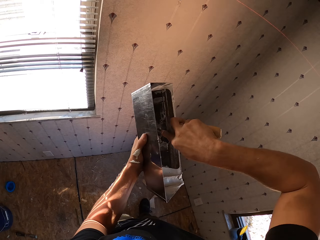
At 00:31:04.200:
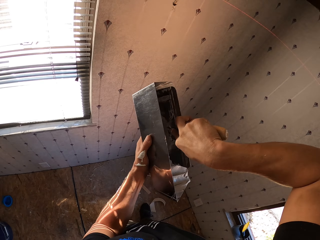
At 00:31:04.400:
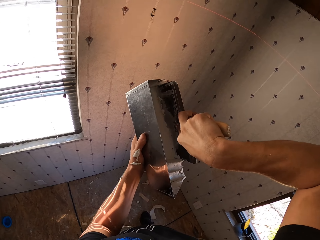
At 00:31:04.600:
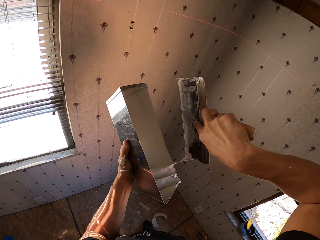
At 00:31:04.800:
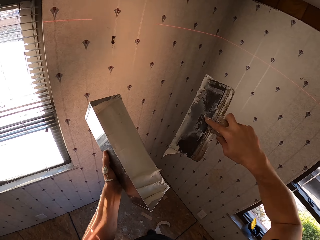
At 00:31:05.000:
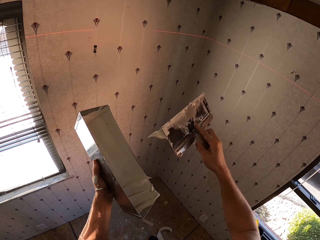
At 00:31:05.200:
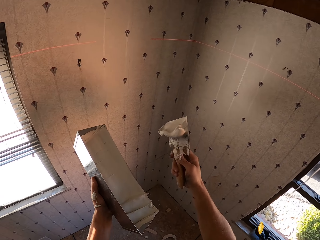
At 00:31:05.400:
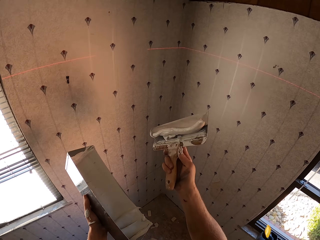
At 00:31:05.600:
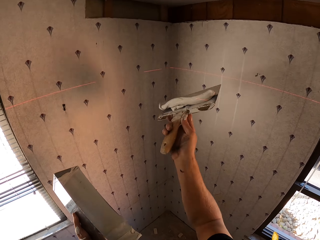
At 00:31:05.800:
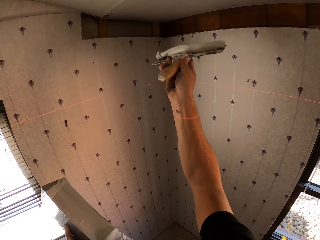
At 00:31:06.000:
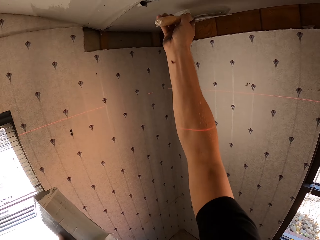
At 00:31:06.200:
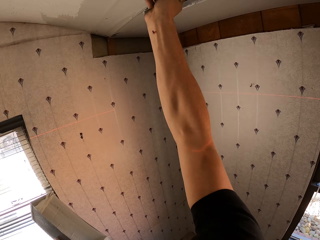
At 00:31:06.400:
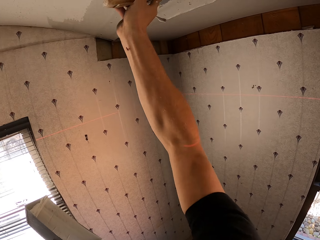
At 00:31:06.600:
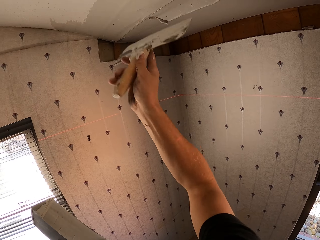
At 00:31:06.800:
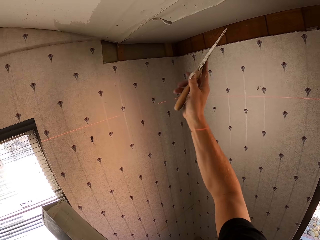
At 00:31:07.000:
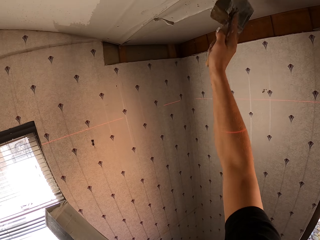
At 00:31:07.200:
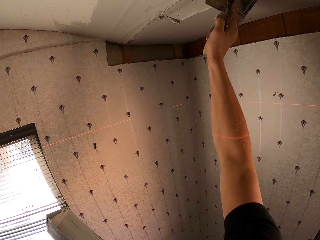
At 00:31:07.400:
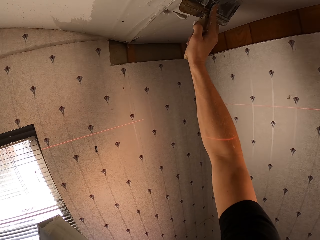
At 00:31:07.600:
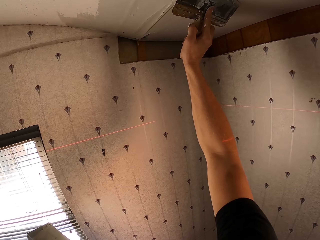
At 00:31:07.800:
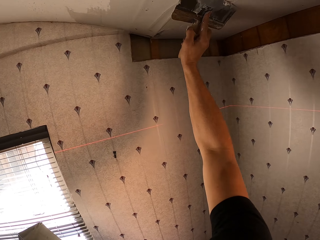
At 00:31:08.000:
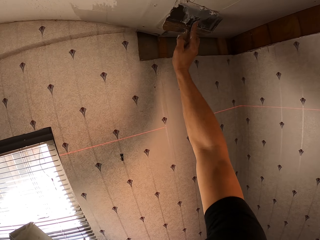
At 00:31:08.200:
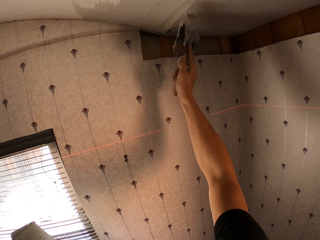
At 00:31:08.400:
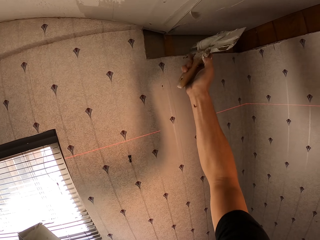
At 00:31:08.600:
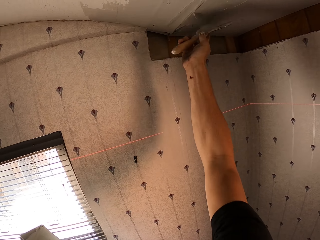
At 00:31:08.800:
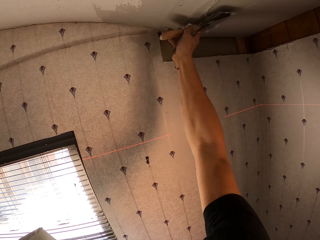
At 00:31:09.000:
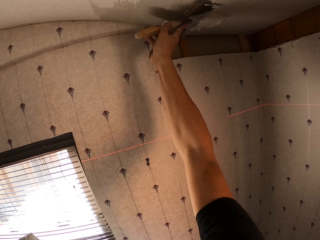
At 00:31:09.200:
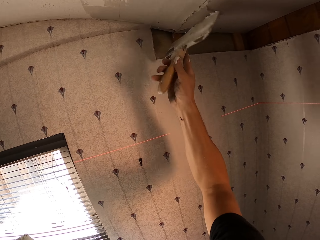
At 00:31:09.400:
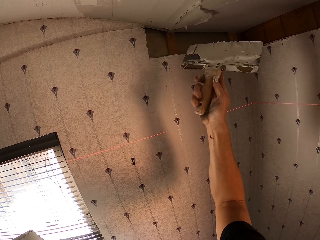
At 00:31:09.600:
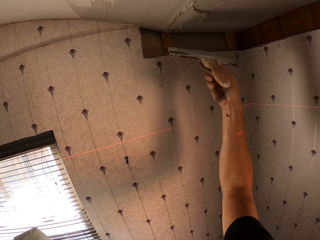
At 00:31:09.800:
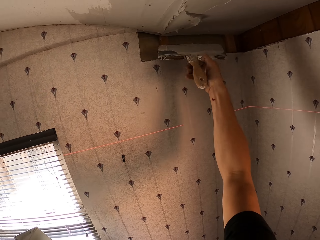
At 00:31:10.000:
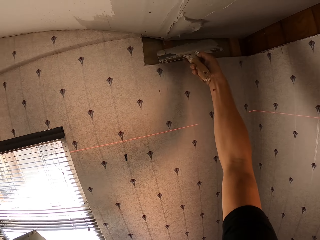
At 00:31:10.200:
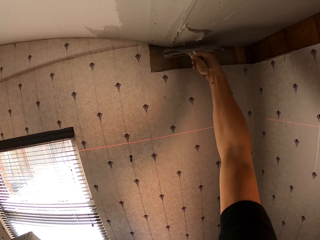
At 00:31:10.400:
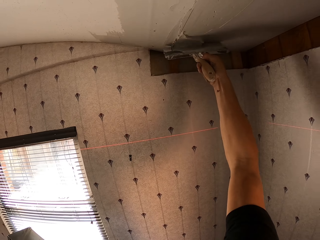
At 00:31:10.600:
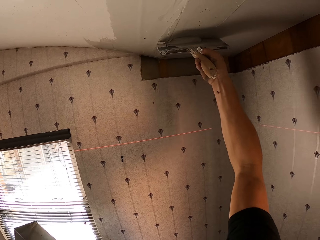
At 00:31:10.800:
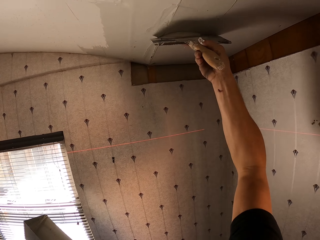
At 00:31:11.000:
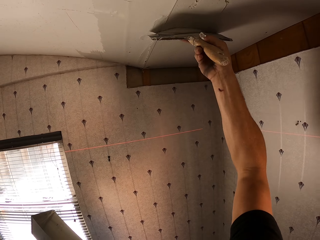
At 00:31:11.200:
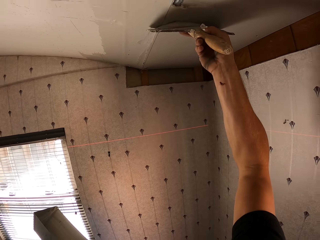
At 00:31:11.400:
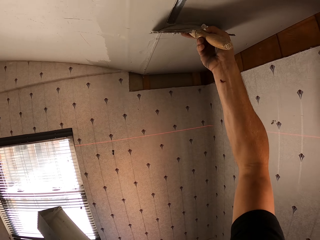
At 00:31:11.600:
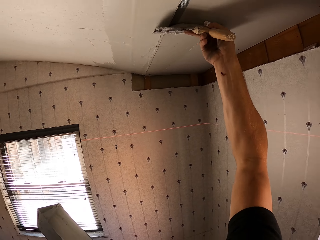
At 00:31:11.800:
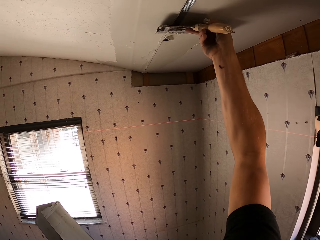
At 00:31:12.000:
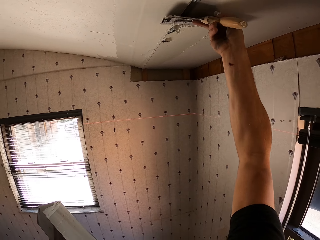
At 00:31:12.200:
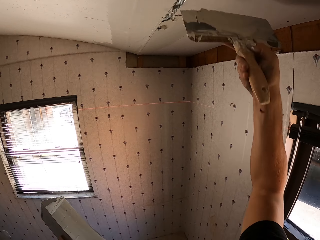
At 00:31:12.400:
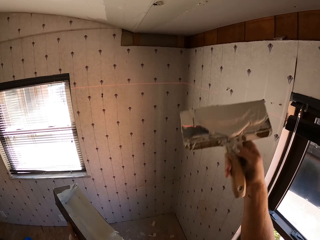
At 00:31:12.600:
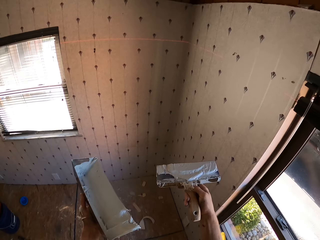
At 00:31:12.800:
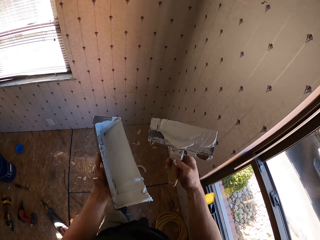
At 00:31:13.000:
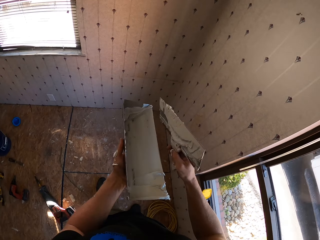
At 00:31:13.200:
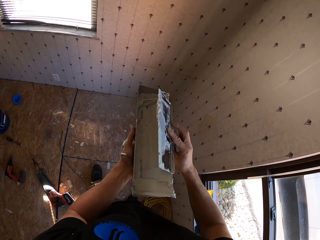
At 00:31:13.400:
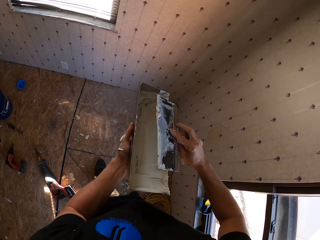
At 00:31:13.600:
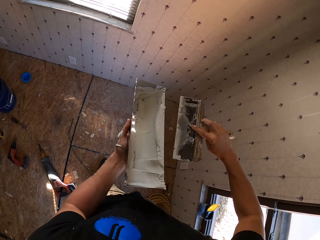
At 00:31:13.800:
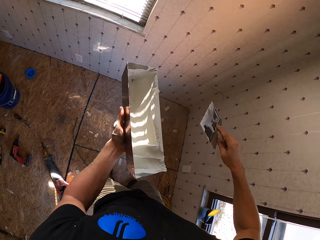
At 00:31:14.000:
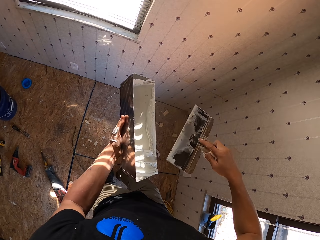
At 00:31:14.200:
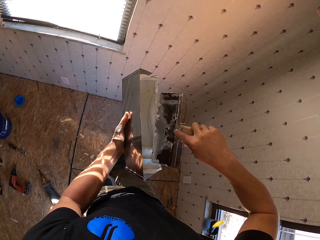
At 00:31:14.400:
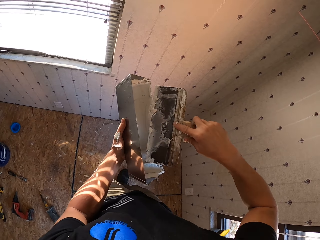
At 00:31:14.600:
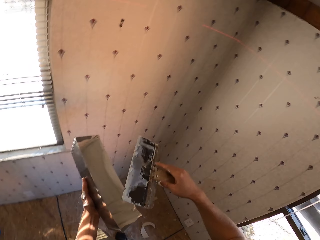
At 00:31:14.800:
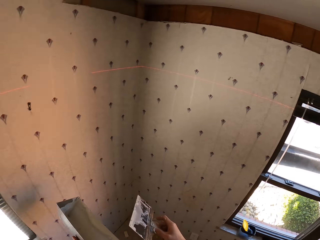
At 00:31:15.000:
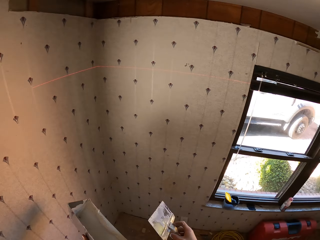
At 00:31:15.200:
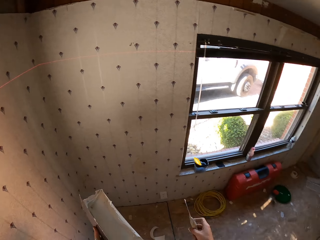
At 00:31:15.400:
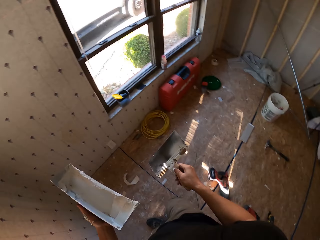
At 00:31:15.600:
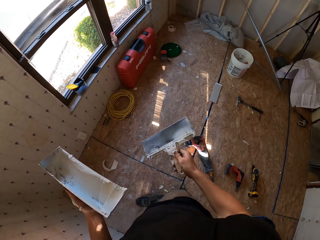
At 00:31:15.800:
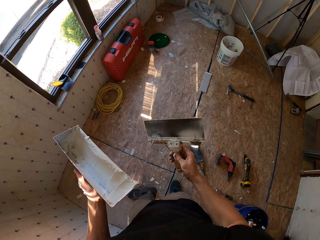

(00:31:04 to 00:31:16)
The camera wearer scoops the paint from the container. They paint on the ceiling board. They wipe the paint on the paint container.

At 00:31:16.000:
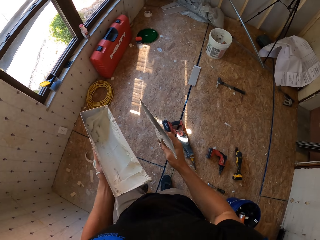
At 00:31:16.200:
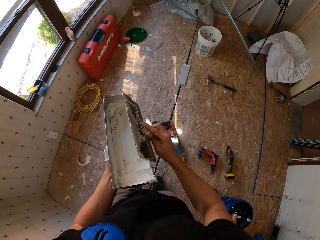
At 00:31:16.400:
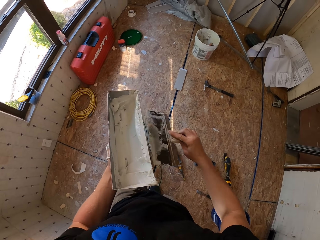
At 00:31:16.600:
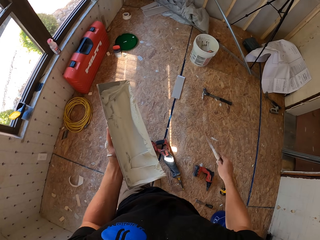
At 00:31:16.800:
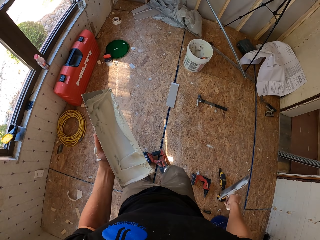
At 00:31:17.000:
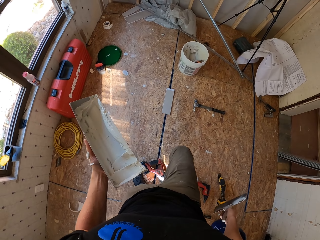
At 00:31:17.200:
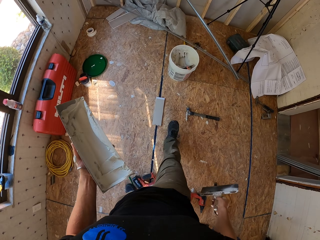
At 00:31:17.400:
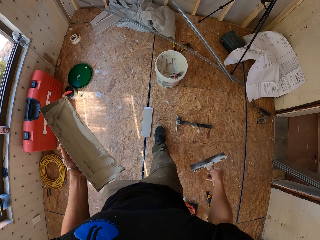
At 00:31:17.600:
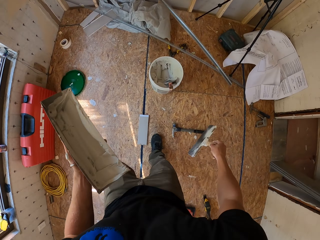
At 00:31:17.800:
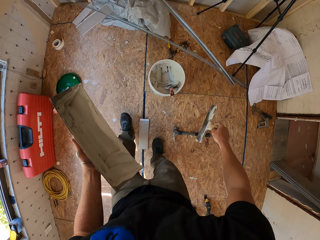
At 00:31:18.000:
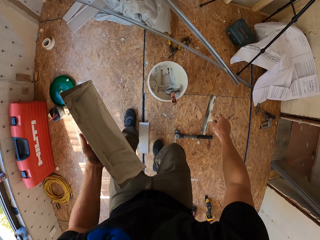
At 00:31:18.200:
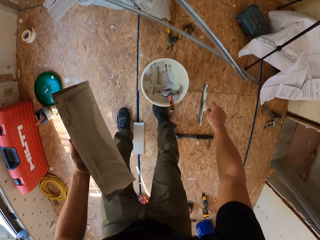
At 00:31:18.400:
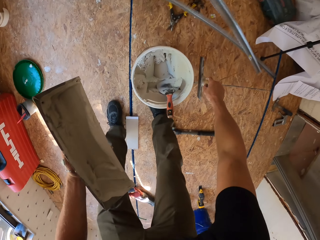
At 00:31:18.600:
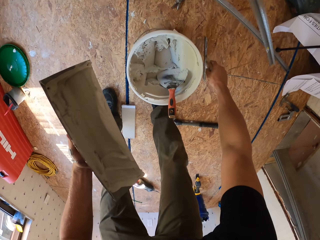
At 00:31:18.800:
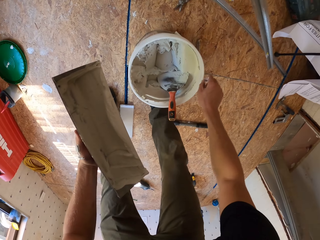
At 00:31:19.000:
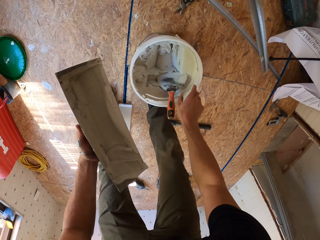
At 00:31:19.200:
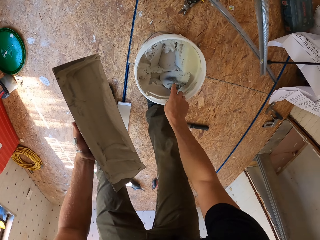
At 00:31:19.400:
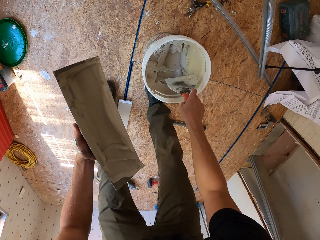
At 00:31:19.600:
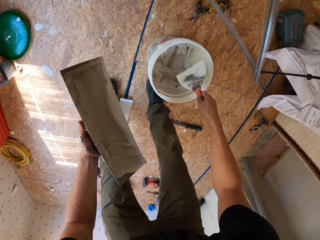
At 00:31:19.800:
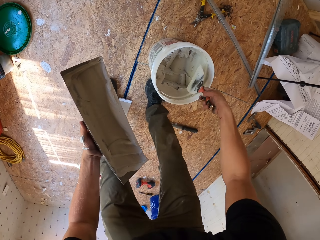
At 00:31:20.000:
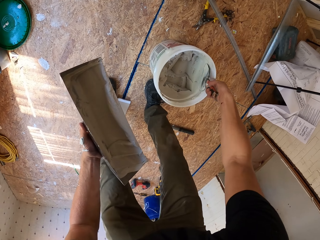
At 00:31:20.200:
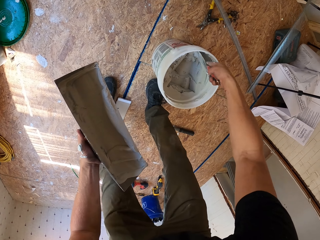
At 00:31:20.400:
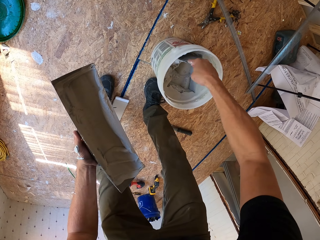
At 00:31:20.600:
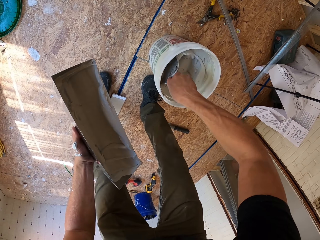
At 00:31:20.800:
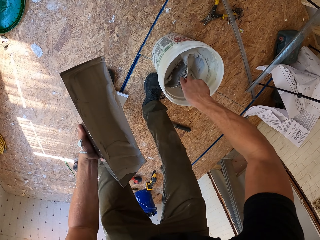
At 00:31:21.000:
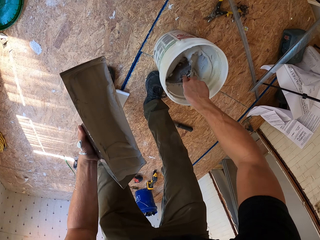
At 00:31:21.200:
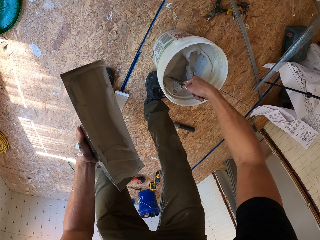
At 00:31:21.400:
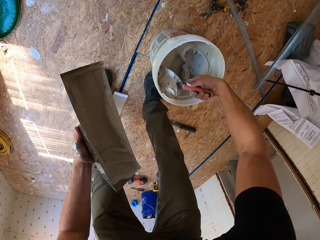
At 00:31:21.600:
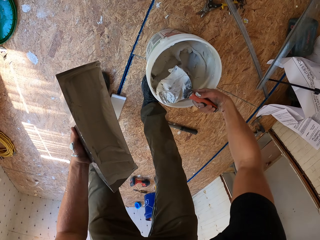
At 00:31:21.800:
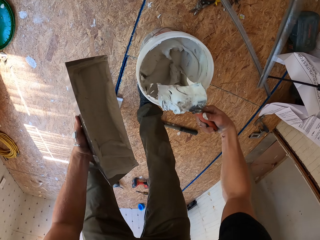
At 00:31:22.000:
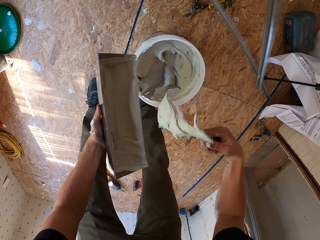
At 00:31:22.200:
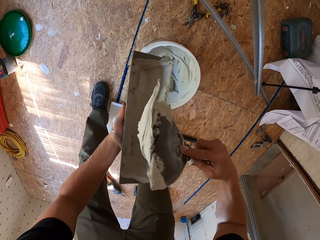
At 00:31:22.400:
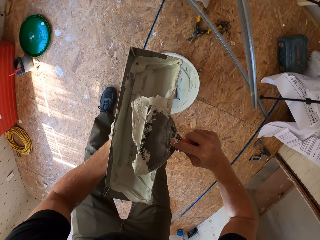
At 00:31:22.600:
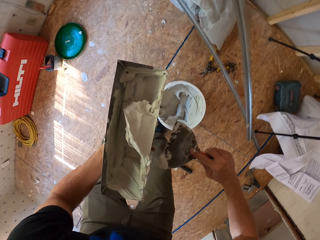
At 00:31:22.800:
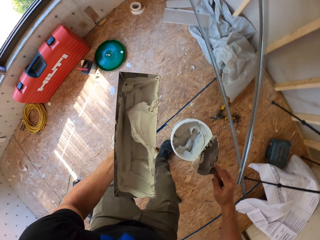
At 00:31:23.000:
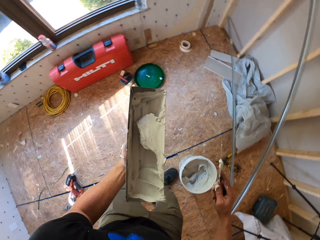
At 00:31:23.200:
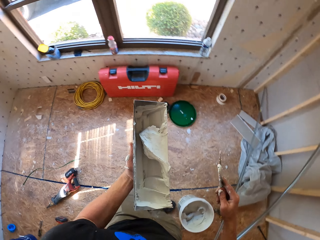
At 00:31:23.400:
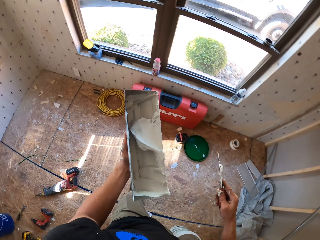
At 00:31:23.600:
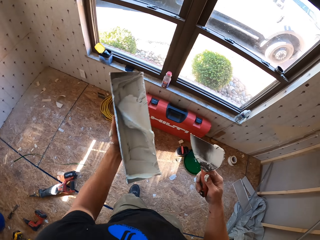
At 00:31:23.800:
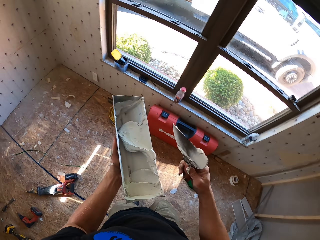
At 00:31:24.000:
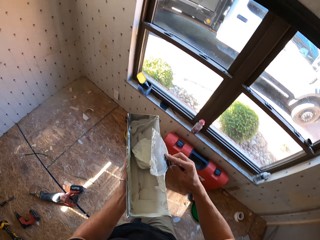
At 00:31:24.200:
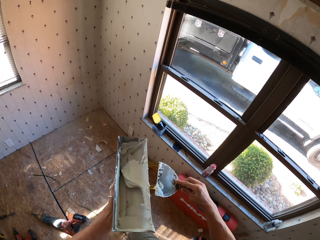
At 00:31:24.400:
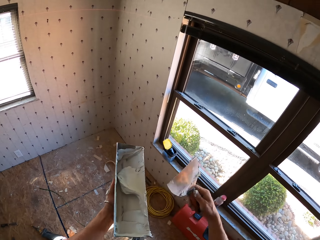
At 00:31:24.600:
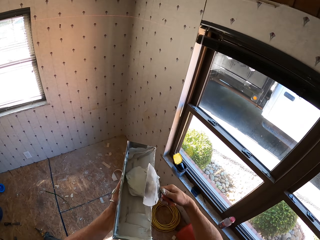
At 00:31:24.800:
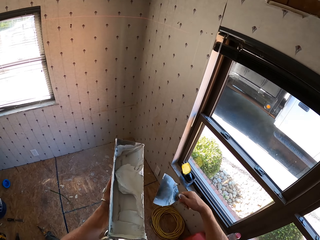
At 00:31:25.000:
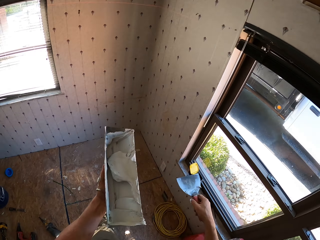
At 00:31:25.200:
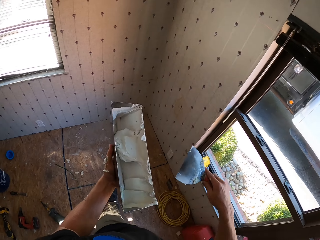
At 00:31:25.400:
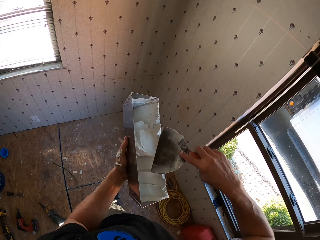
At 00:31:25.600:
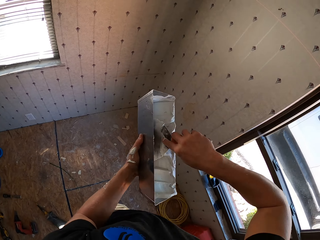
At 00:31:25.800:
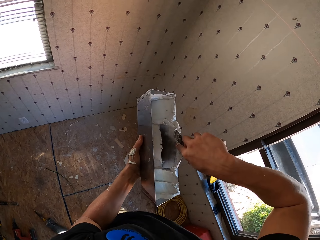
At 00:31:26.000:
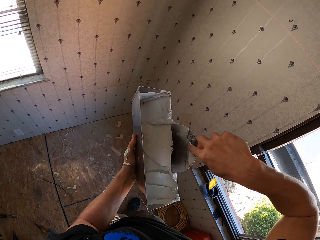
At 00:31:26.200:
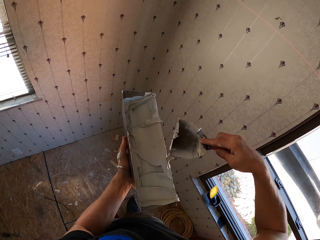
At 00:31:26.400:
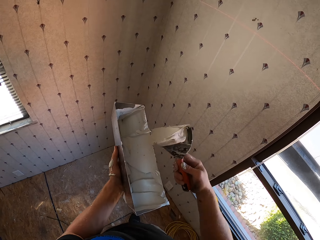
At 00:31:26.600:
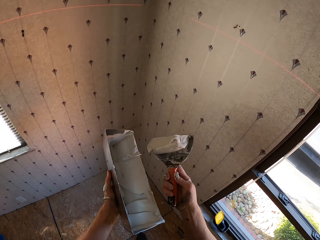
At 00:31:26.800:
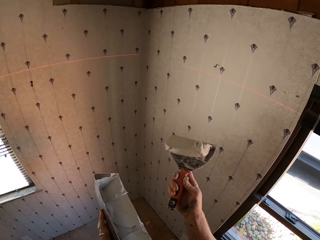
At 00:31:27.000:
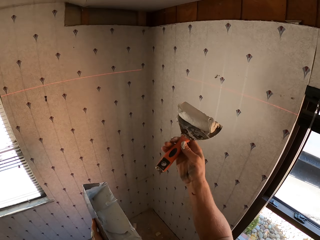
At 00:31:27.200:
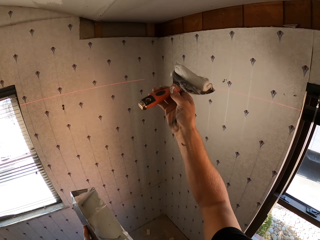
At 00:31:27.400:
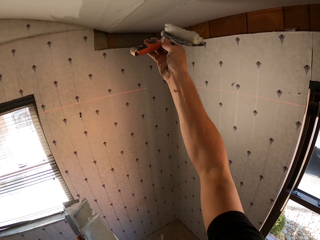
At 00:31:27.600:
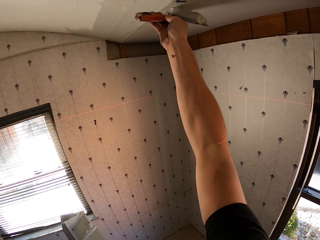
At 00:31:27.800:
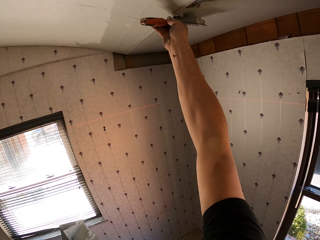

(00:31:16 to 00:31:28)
The camera wearer walks to the paint container. They place the paintbrush on the floor. They pick up a spatula from the paint bucket. They scoop the paint from the paint bucket. They add wood enamel on a container. They wipe on the paint container. They move around. They scoop the paint from the paint container.
